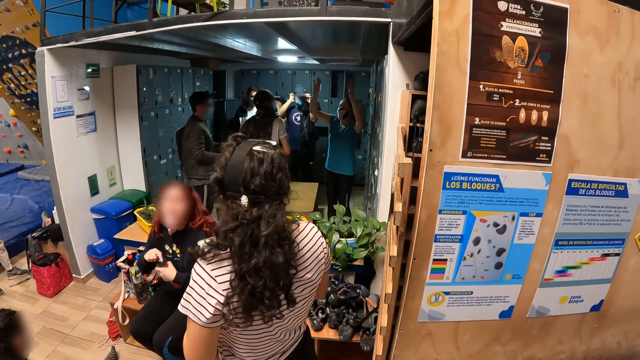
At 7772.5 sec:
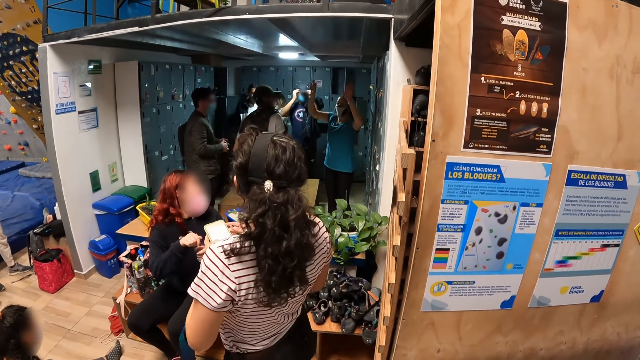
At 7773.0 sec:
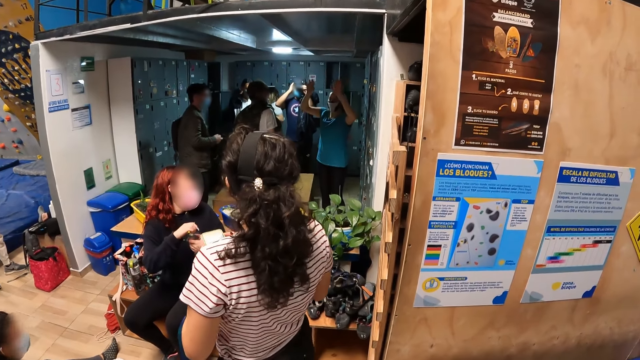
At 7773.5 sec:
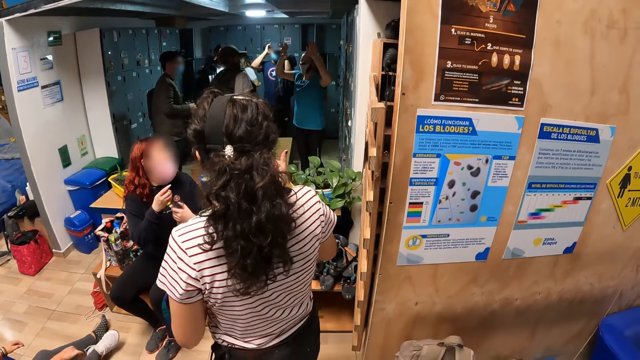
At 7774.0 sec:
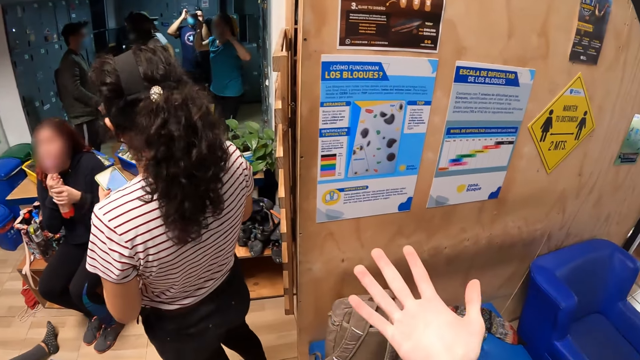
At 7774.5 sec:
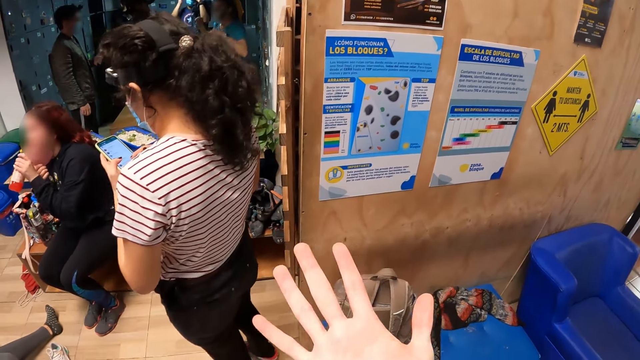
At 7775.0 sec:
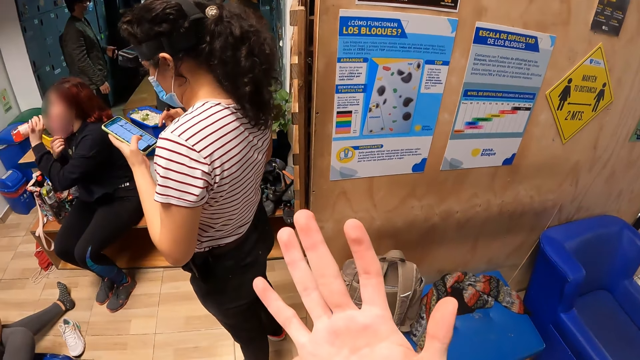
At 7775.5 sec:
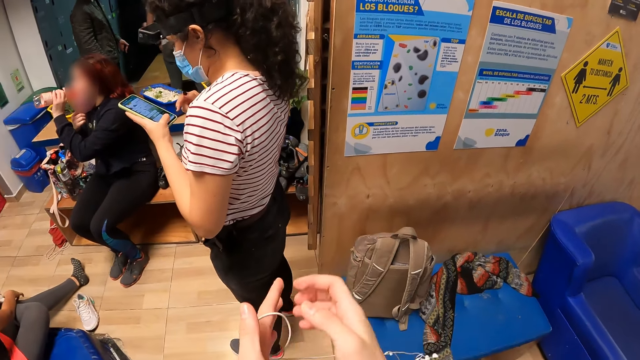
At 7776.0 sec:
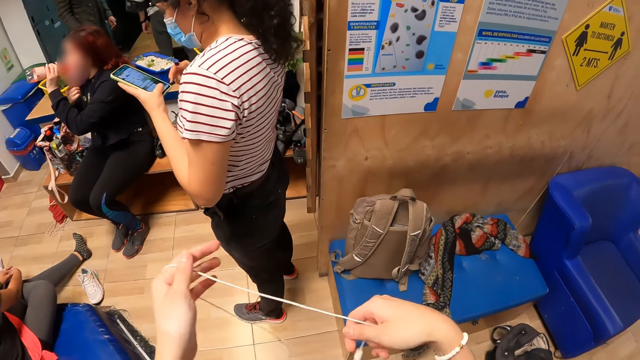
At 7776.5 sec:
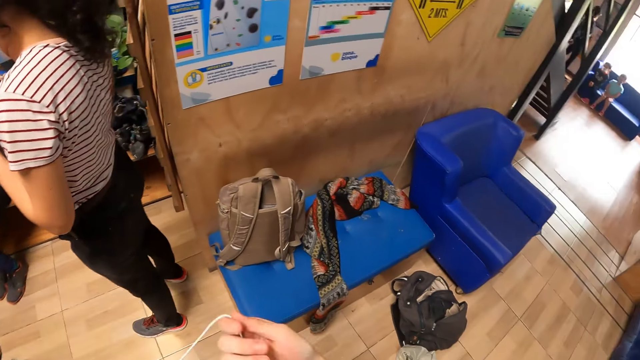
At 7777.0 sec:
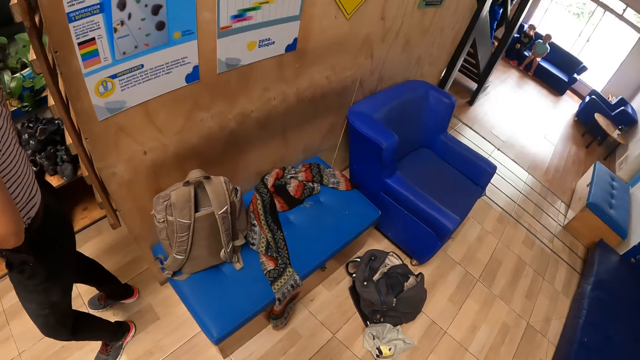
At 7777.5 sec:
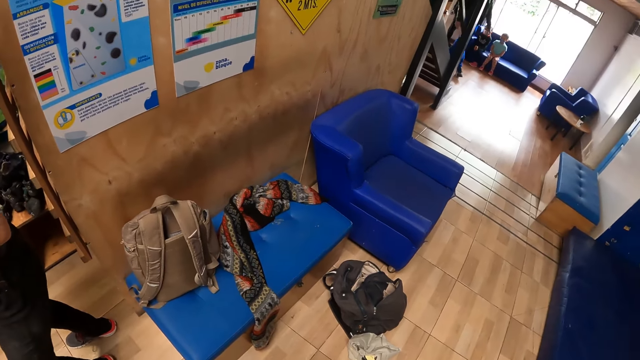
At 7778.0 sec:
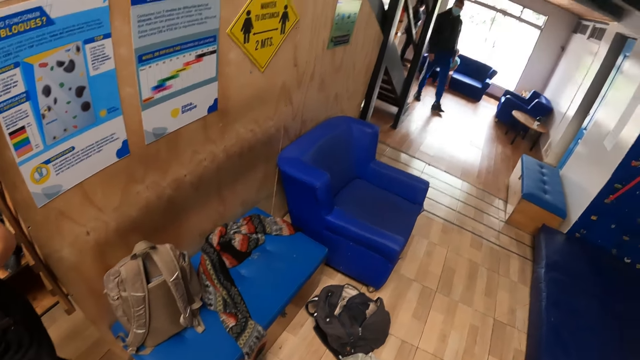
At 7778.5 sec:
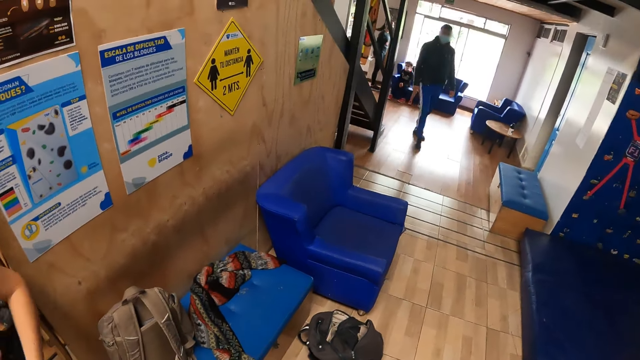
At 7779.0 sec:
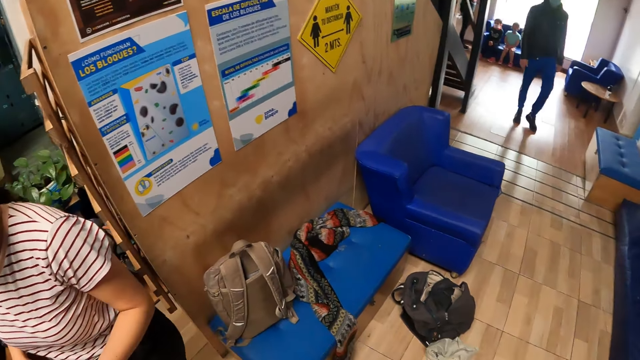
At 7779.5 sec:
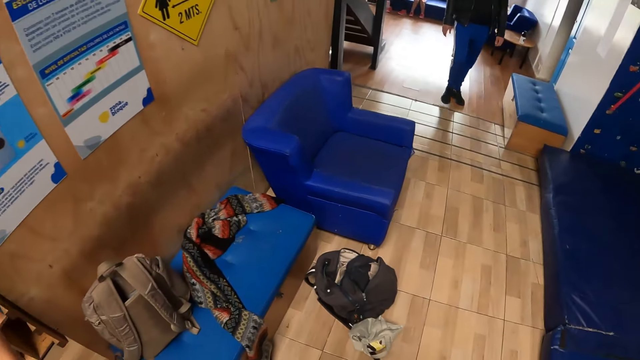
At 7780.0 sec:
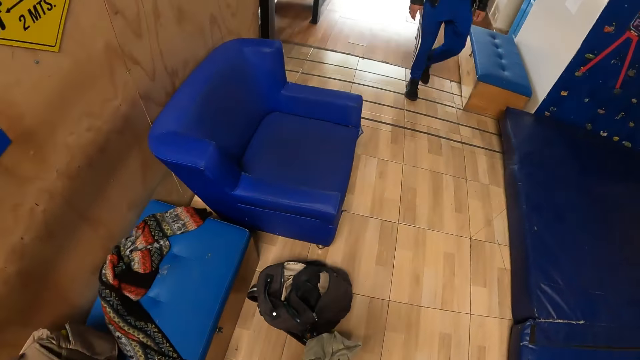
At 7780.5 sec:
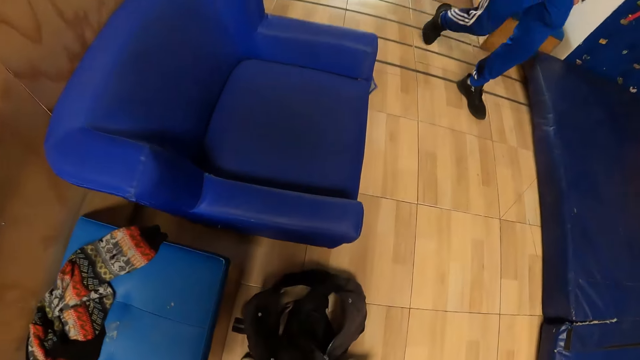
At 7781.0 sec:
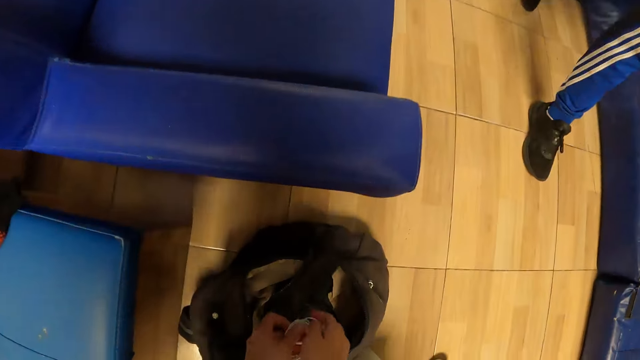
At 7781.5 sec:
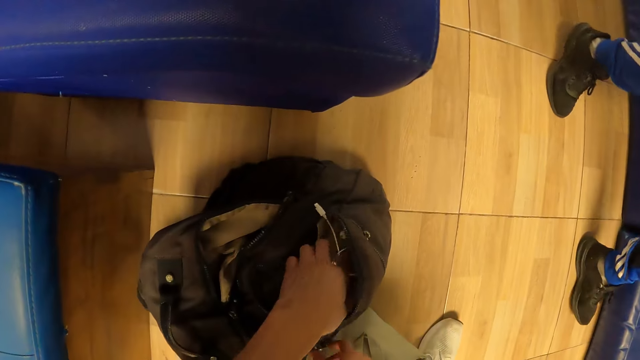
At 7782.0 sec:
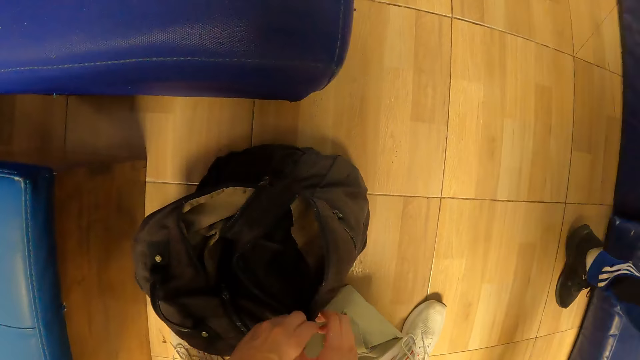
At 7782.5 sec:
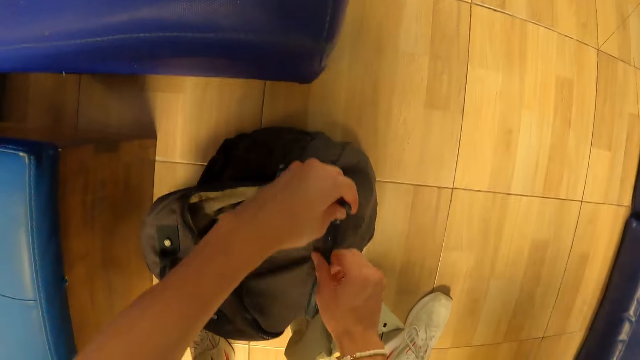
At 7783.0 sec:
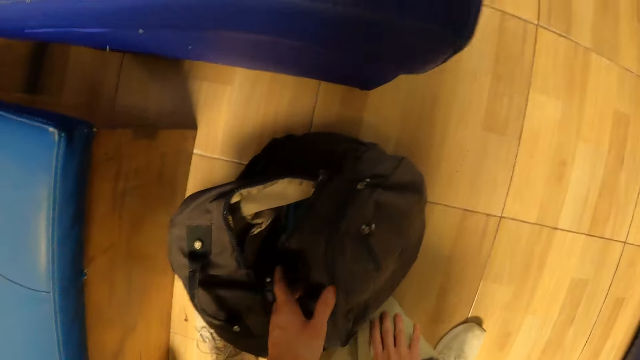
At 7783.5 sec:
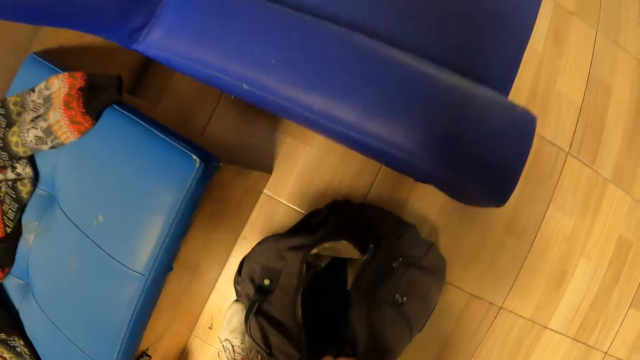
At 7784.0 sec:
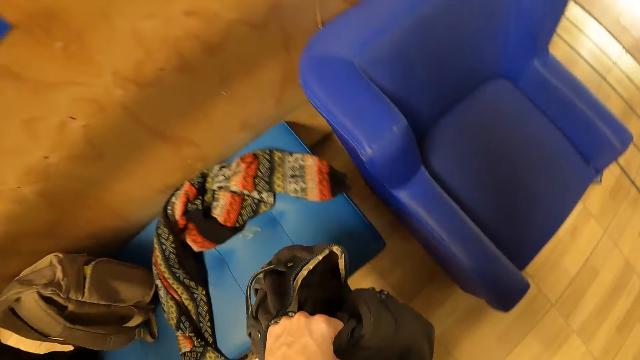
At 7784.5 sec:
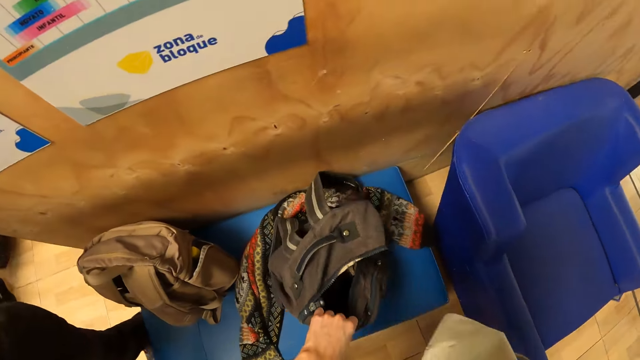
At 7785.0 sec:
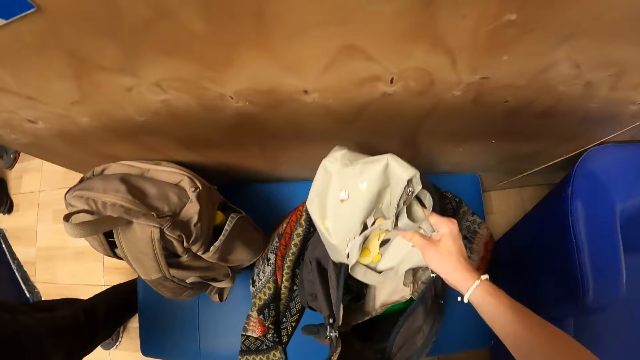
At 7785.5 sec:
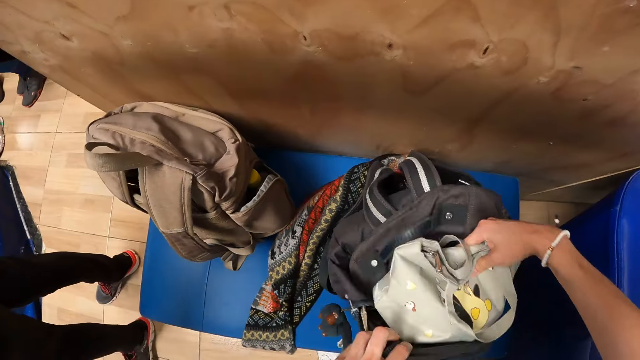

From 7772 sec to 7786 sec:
The camera wearer opens his palms. He stretches the earpiece with both hands. He adjusts the earphones. He walks toward the bag. He puts the earpiece in the bag on the floor with his left hand. He closes the bag on the floor with his left hand. He carries the bag from the floor with his left hand. He drops the bag on the seat with his left hand. He puts a bag inside the bag on the seat with his right hand.

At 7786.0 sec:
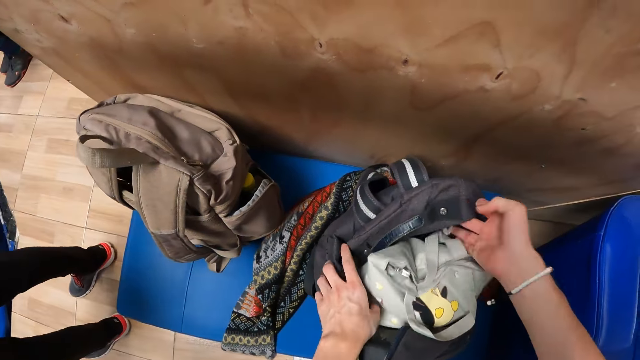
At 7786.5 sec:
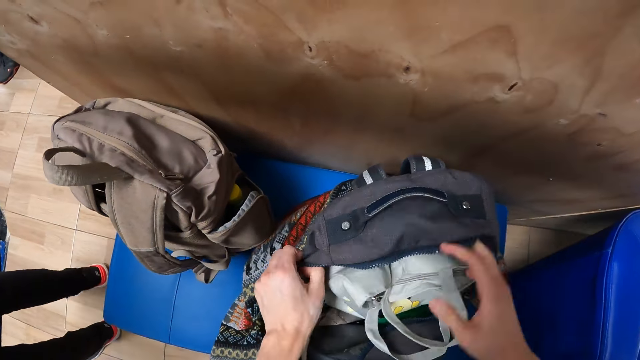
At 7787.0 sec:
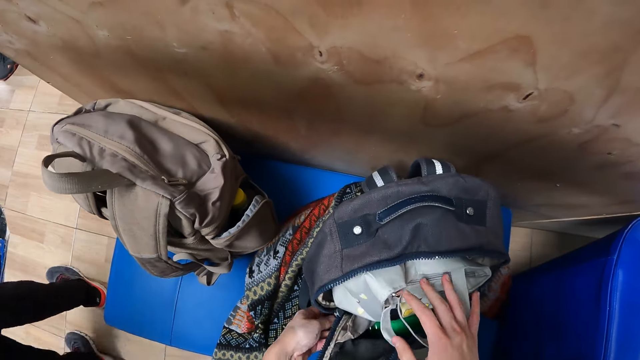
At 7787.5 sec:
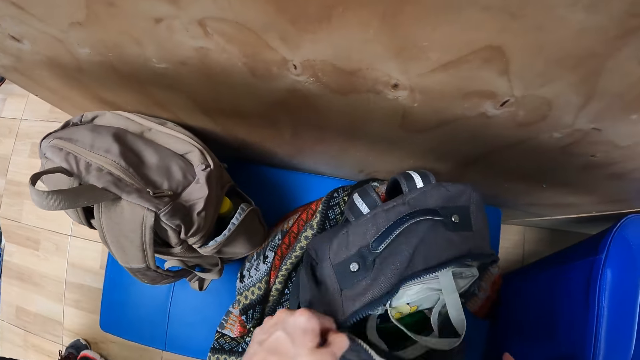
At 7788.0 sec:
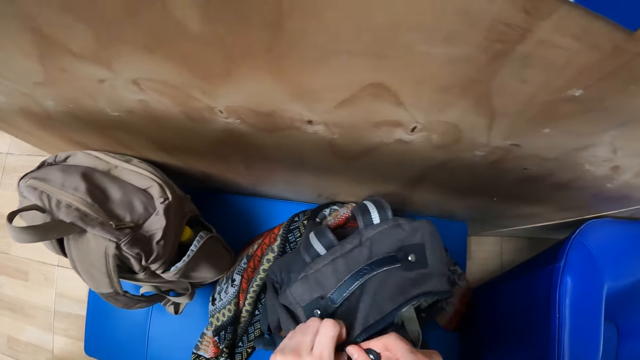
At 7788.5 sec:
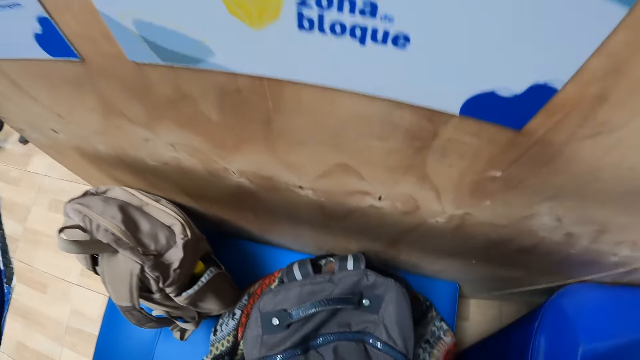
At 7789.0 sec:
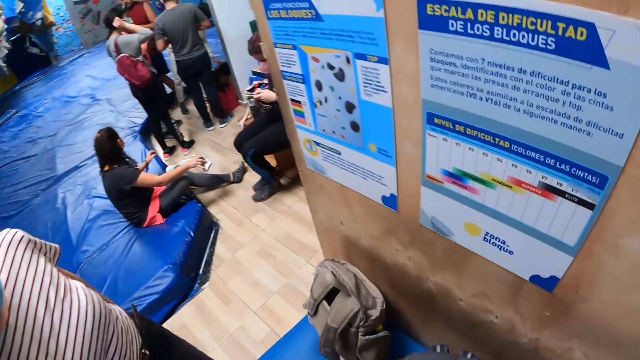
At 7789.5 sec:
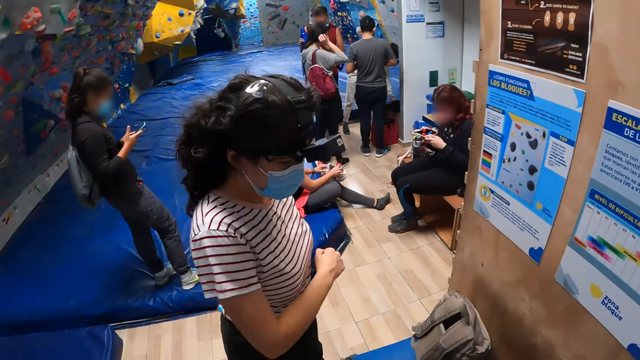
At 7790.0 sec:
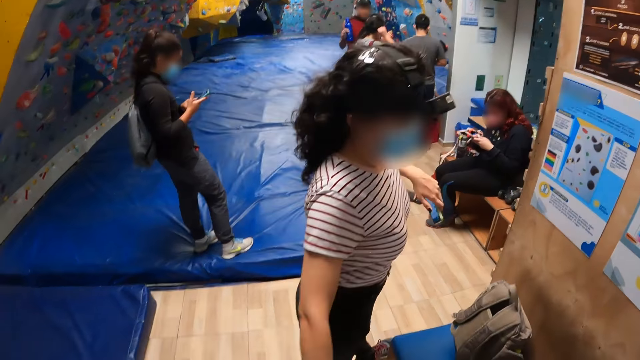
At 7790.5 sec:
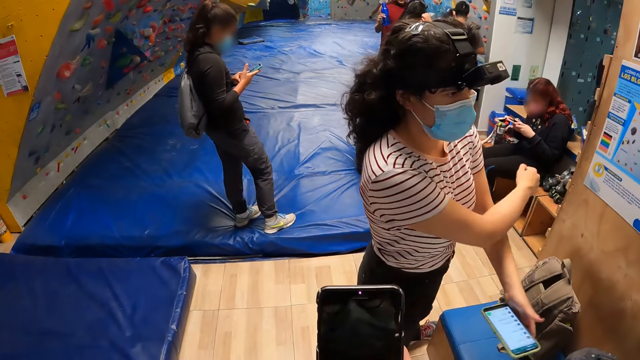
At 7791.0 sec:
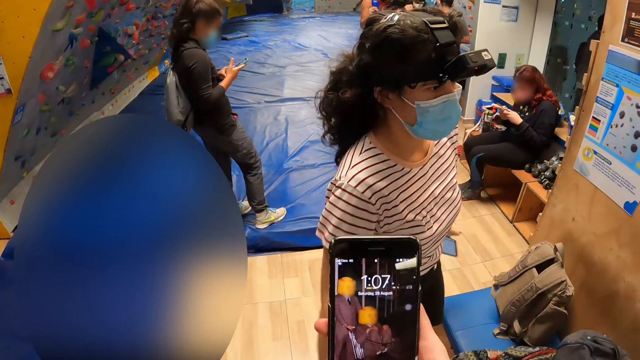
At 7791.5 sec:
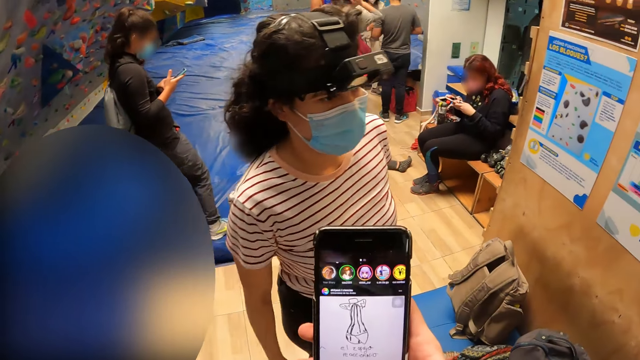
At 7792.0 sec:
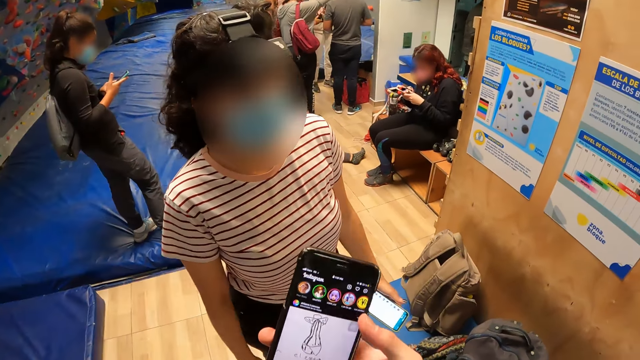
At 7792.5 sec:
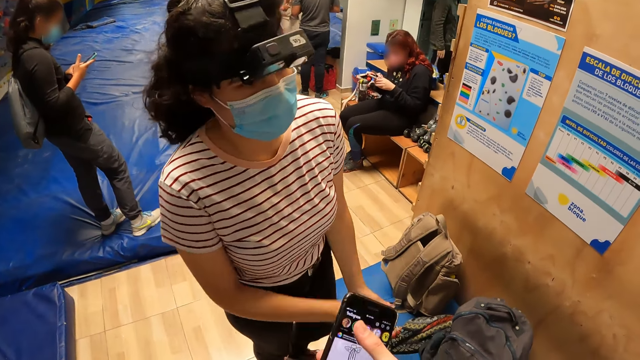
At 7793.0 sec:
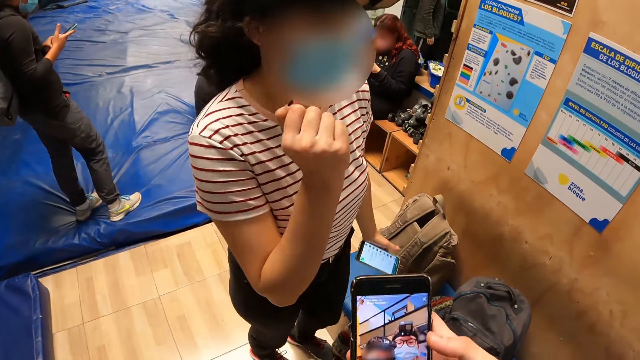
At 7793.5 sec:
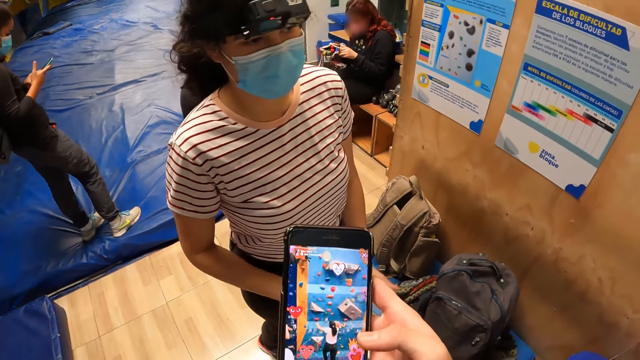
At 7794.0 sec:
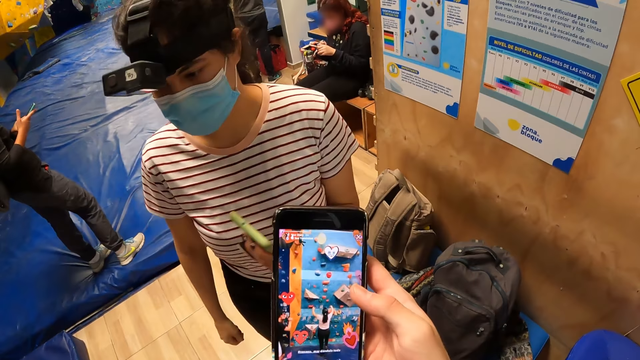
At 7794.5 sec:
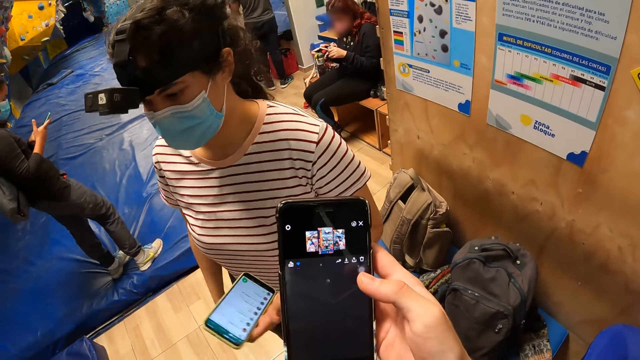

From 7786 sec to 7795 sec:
The camera wearer closes the bag with his left hand. The woman dances. The camera wearer holds the phone with his right hand. He presses the phone with his right hand.
